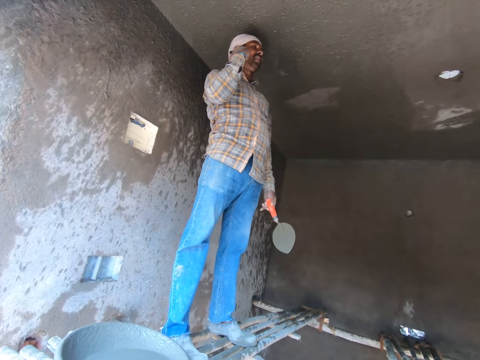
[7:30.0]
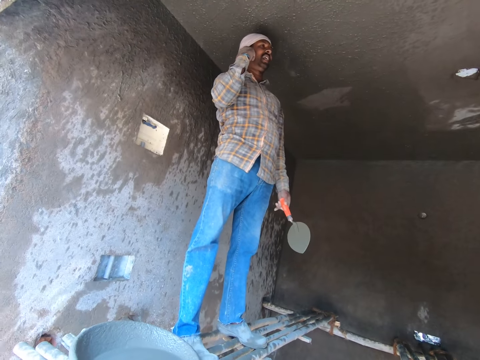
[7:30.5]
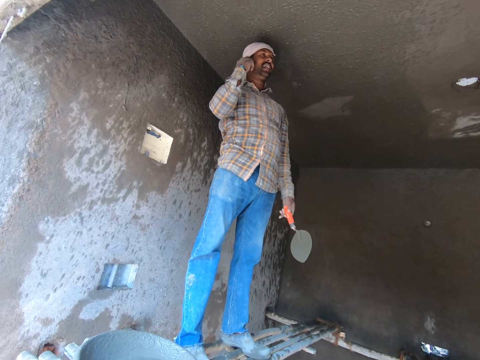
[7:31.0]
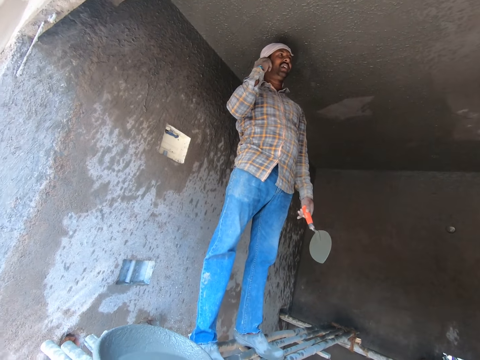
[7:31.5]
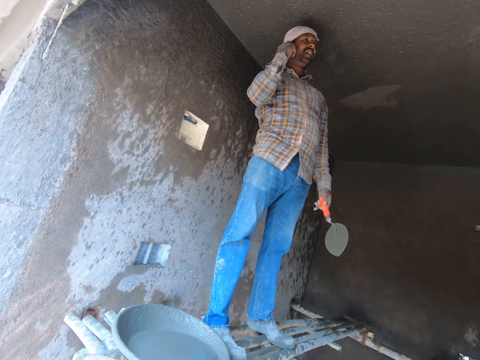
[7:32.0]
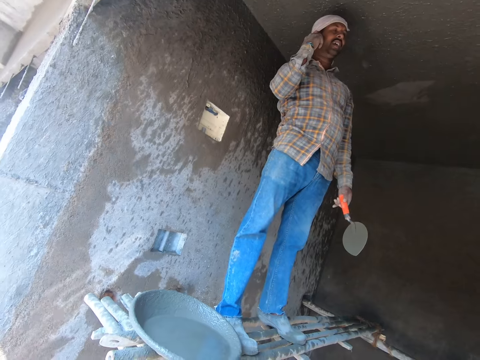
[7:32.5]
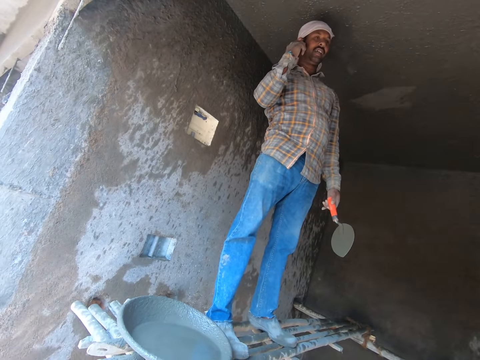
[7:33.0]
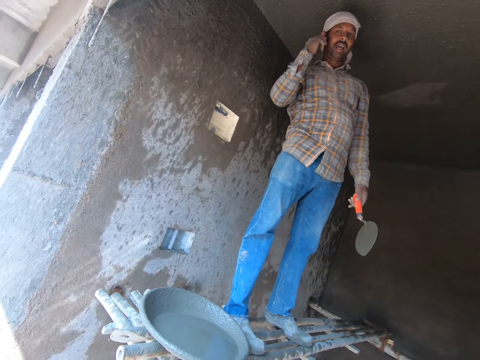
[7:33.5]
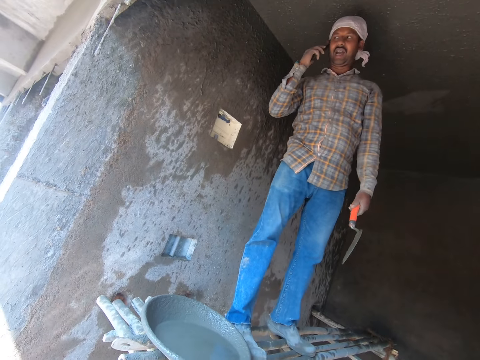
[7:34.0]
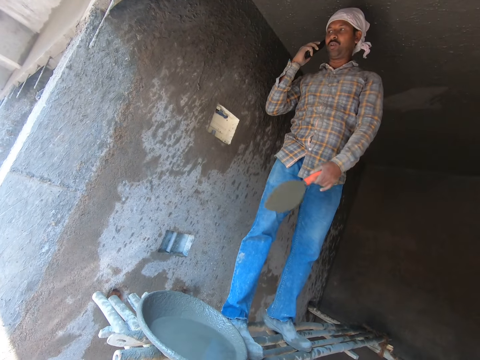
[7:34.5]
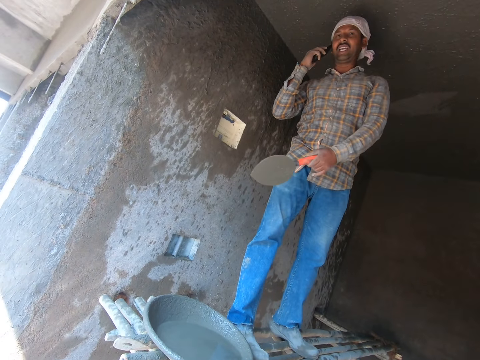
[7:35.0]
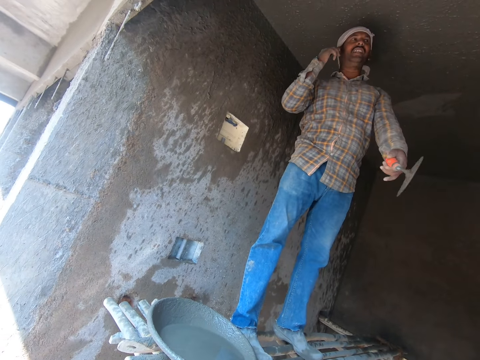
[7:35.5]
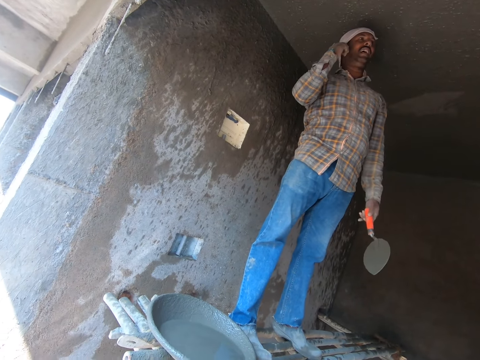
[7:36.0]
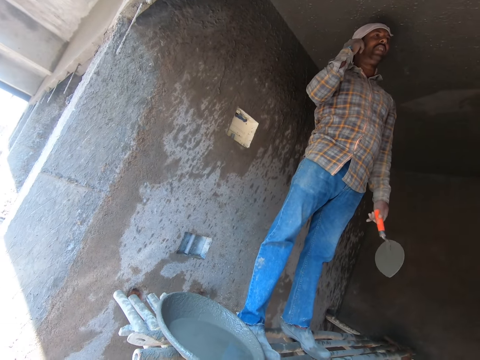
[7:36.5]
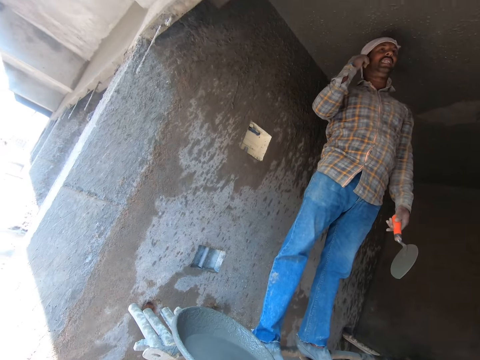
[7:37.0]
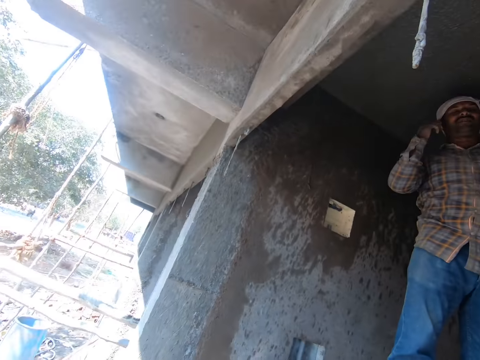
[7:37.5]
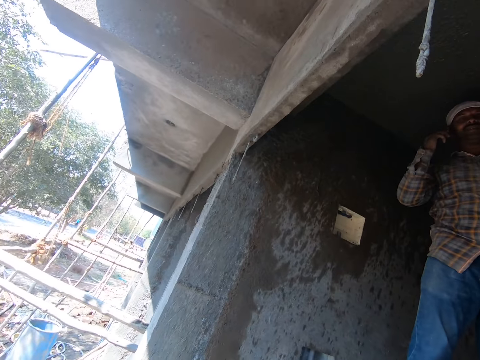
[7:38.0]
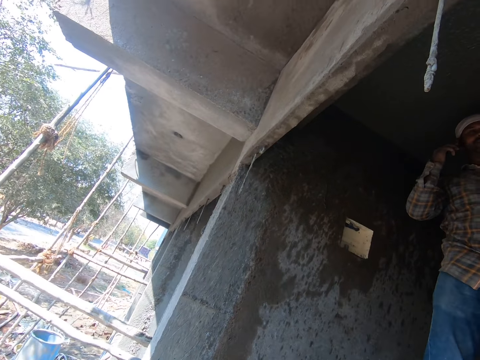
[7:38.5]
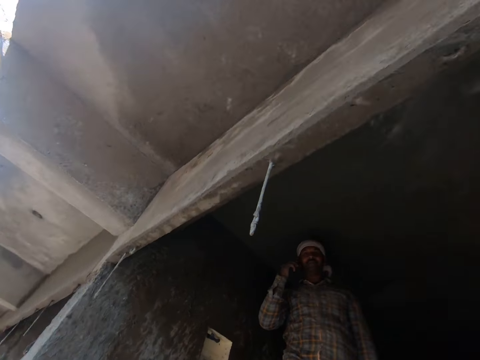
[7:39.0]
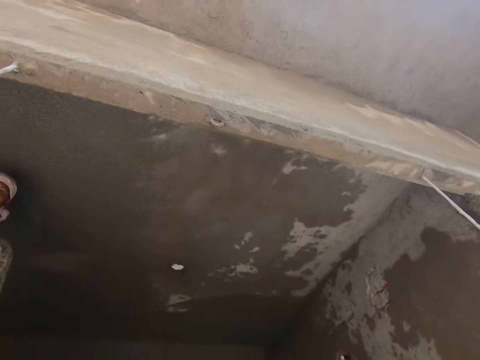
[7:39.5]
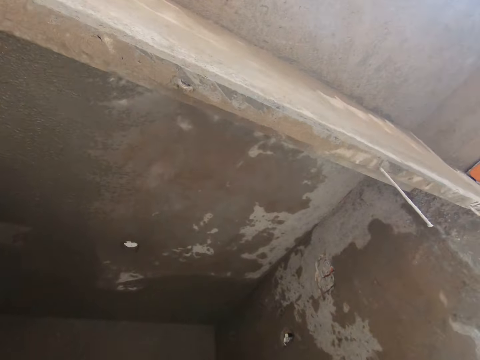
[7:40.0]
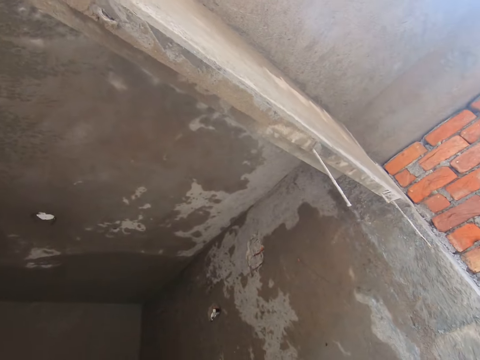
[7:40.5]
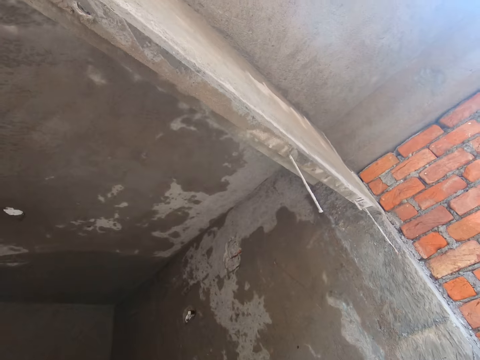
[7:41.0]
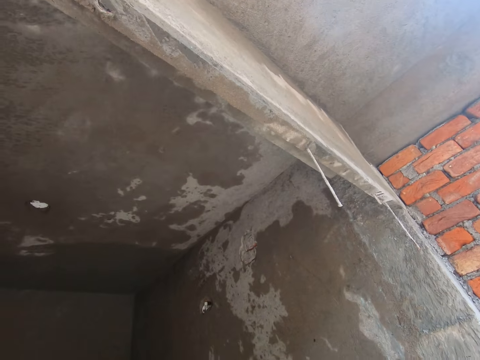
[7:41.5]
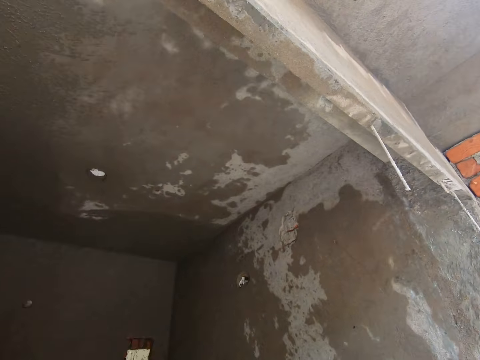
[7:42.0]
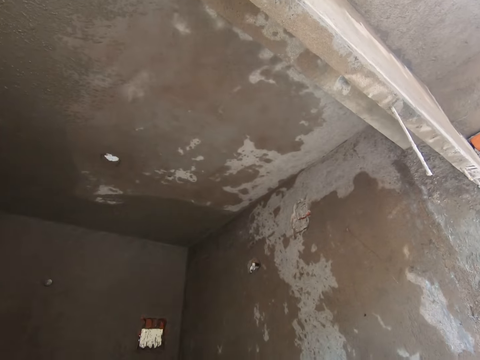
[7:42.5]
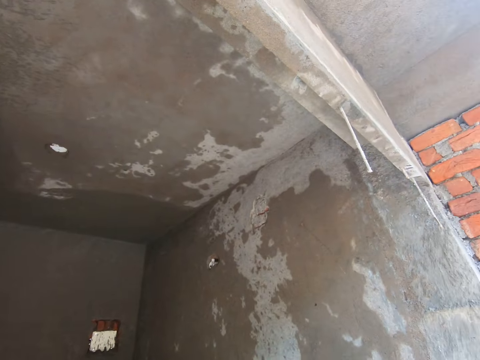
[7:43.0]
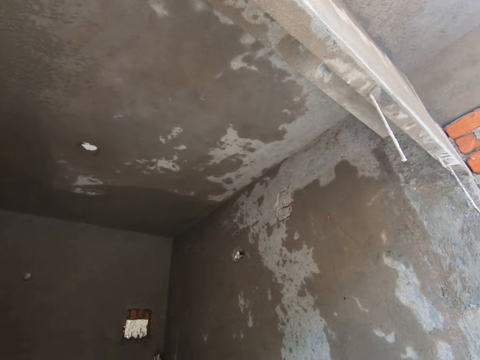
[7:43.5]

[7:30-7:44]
A person talks on the phone. The camera wearer looks around. They look up.

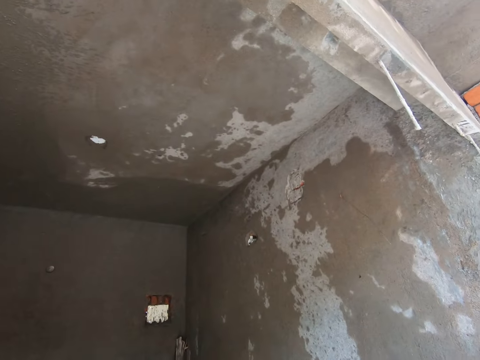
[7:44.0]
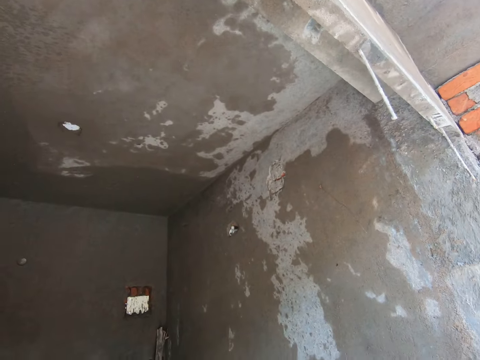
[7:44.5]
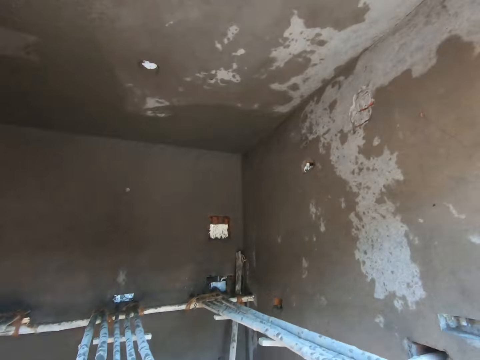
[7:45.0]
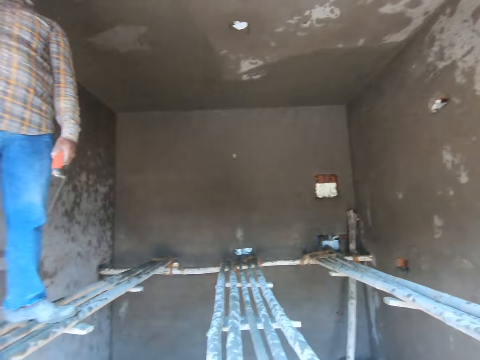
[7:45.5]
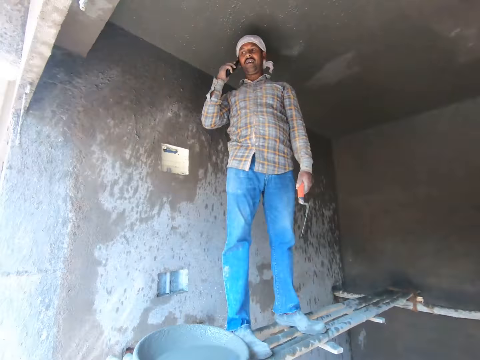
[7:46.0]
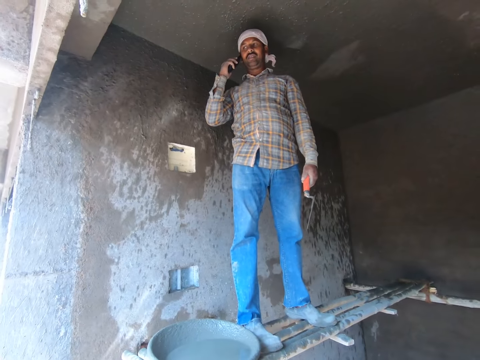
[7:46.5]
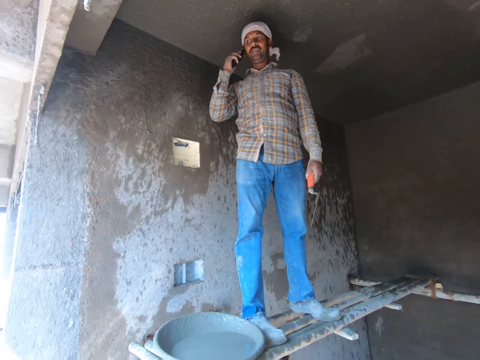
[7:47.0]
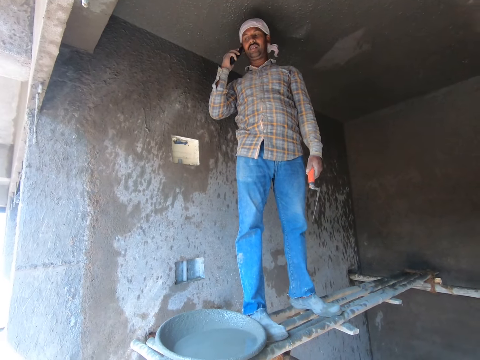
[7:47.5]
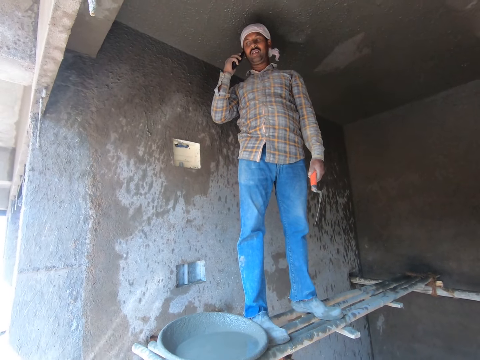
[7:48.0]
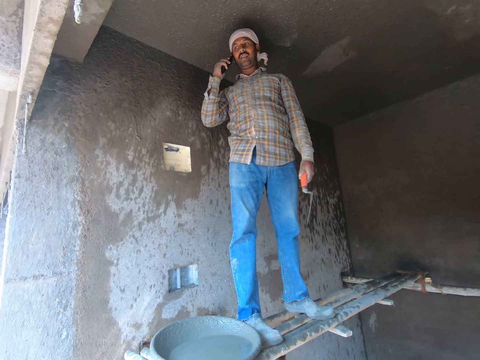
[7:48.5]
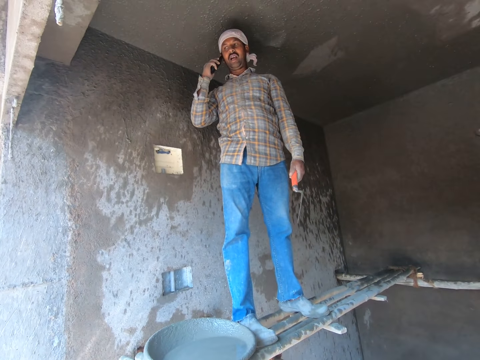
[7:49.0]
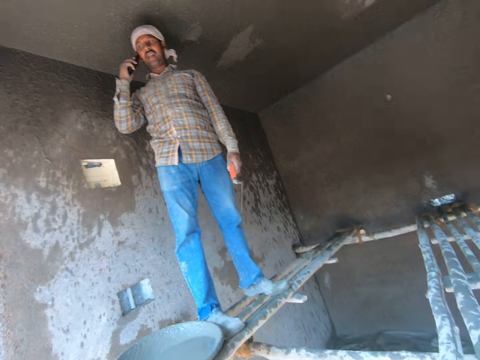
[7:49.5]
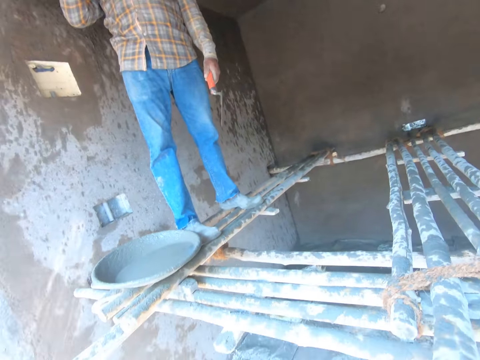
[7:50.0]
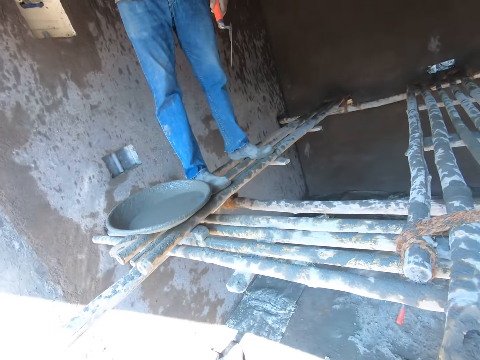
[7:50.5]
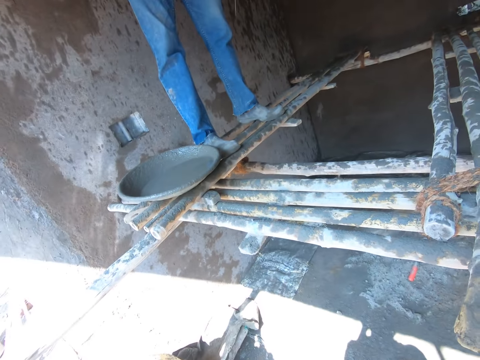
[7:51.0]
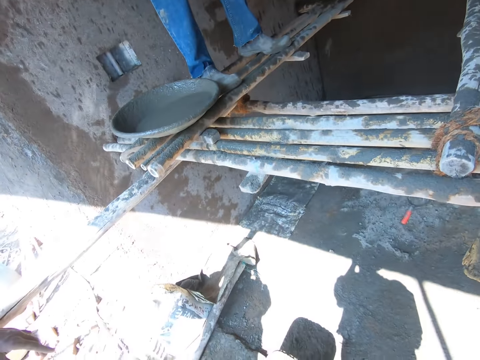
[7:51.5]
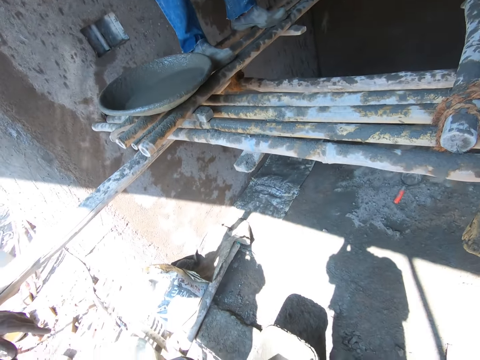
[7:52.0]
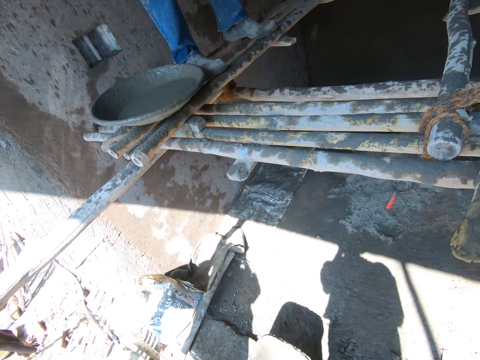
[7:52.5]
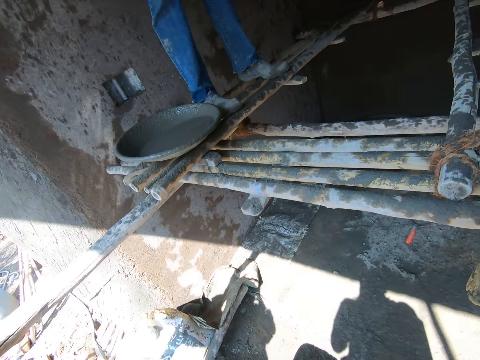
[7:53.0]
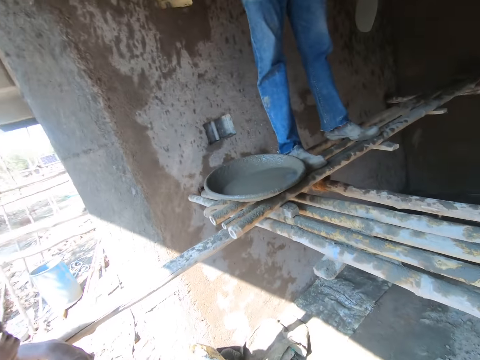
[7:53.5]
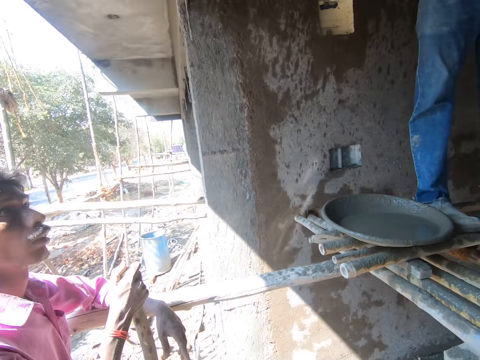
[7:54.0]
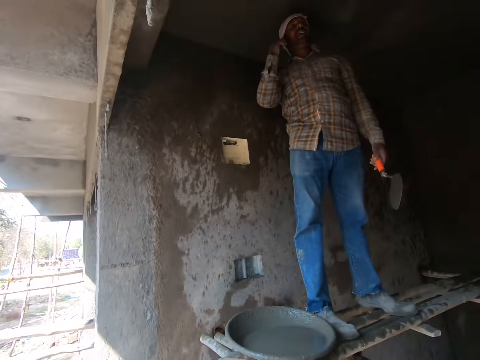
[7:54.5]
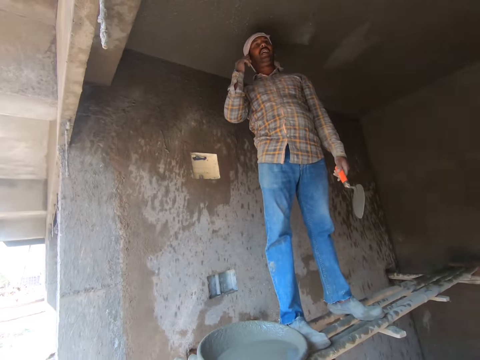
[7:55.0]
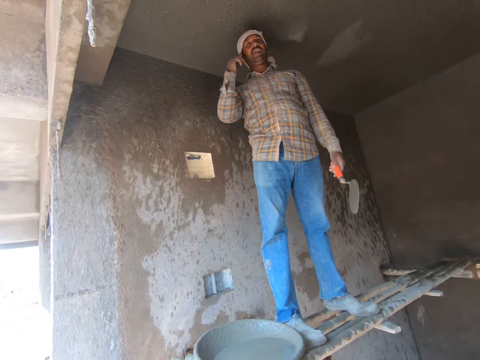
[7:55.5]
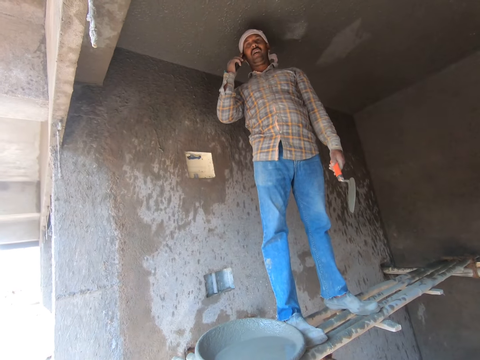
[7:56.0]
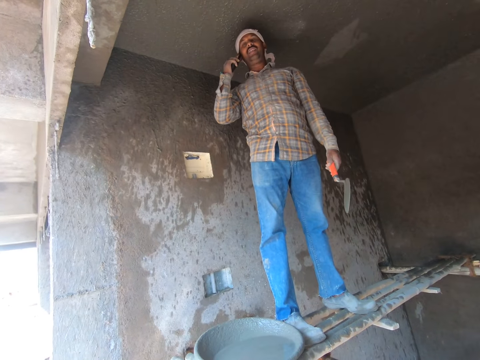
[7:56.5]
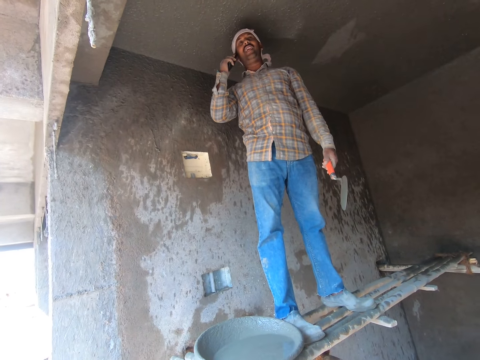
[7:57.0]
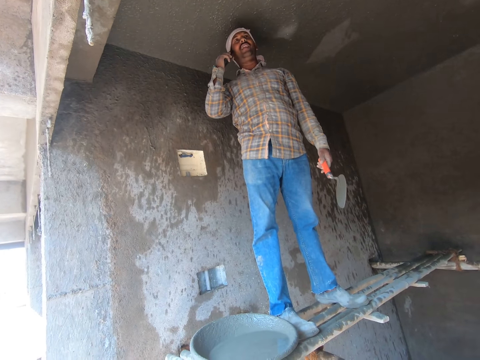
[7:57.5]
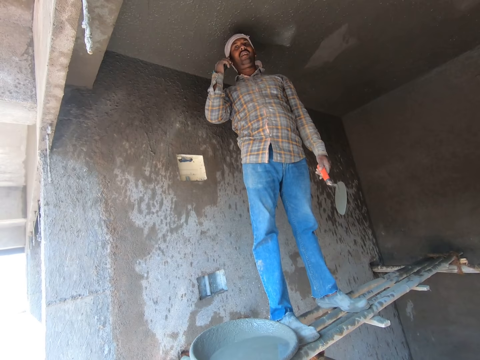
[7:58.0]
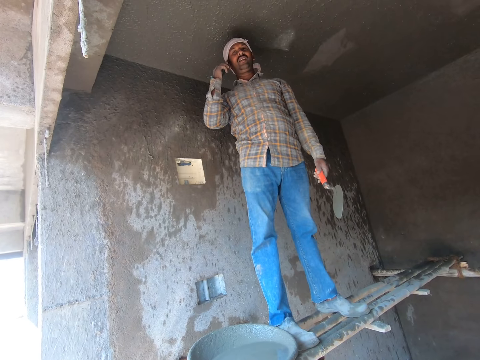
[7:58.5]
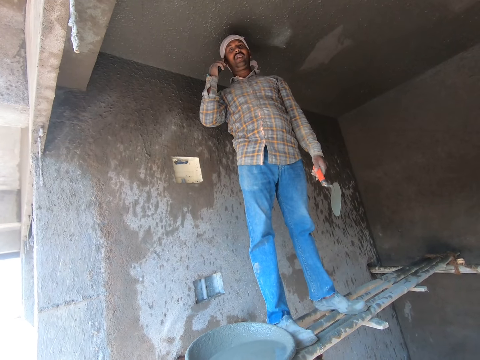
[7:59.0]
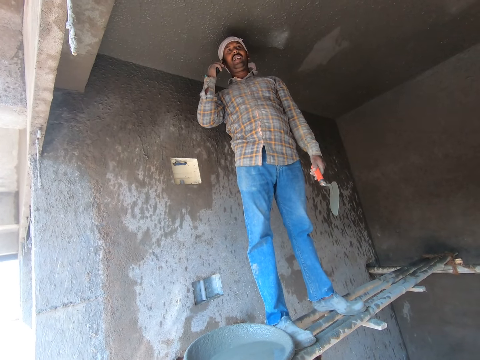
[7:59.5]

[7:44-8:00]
The camera wearer looks at a man talking on the phone. The man talks on the phone. The camera wearer looks down. They look around. They look at another man. They look at the first man talking on the phone.
